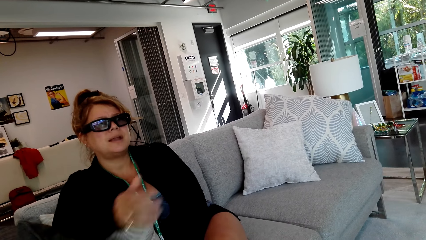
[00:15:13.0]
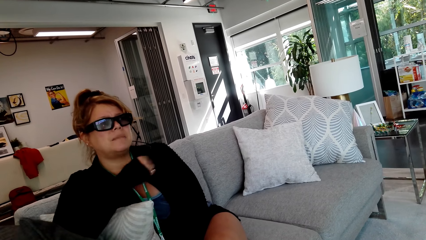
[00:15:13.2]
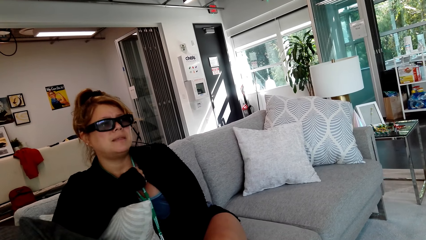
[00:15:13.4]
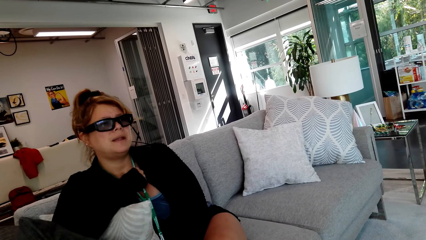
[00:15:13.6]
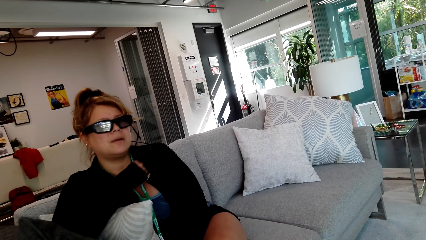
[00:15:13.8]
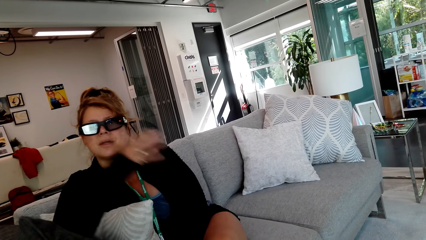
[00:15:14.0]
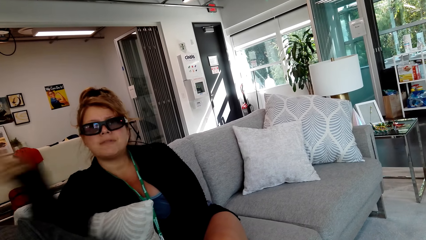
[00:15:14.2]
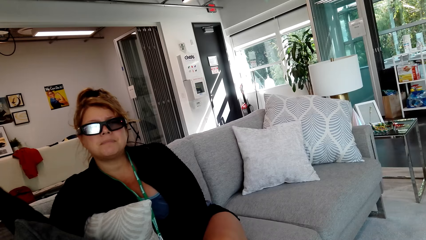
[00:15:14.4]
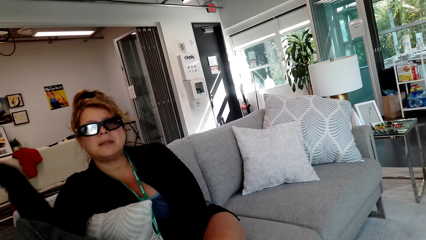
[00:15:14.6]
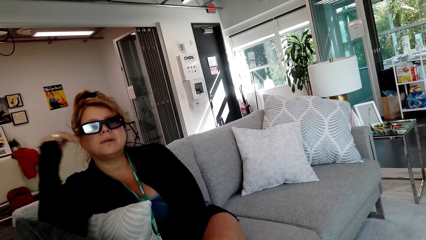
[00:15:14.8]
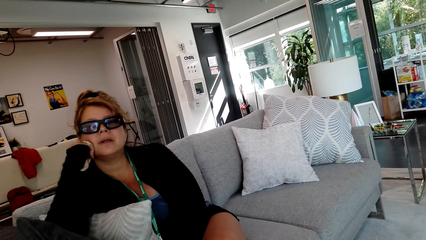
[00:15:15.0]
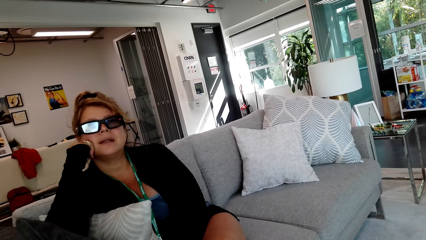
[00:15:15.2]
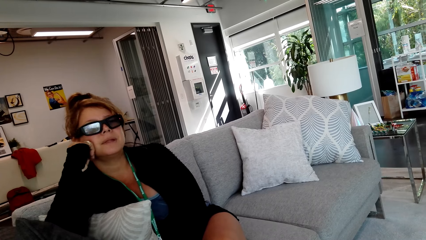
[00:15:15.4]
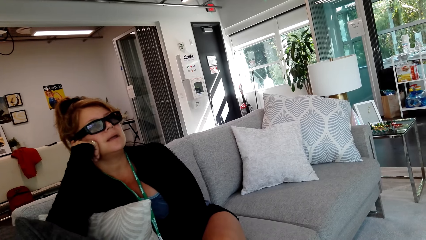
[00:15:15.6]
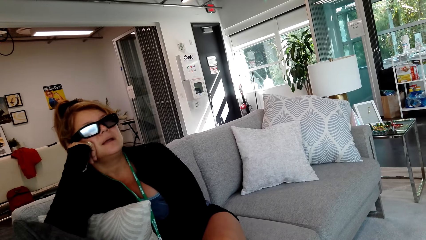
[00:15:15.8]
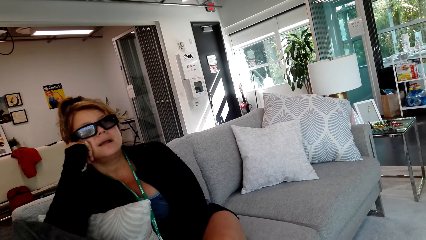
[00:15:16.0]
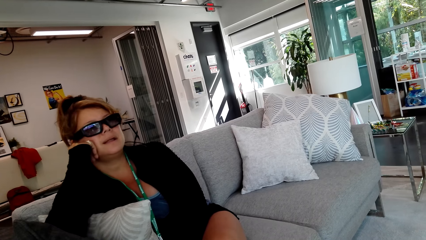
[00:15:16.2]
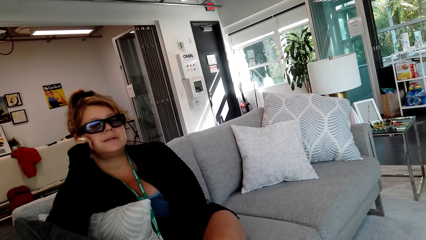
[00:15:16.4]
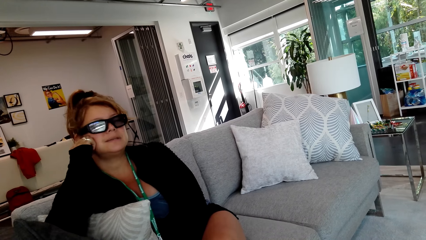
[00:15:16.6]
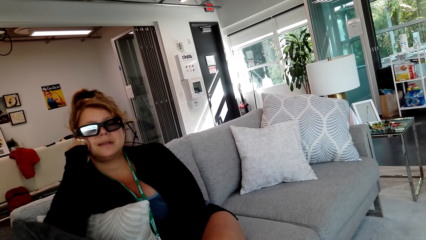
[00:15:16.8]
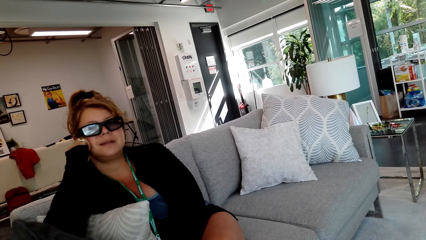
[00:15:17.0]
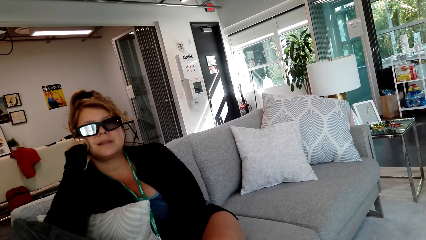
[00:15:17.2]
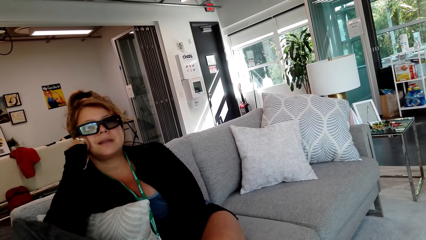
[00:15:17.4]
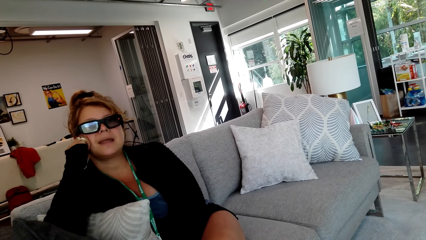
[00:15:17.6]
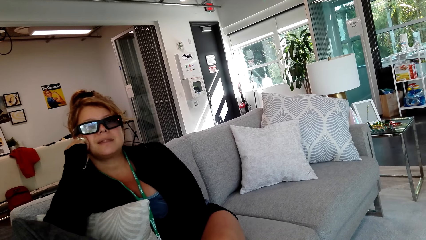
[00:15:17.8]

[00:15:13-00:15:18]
A woman moves the hand.

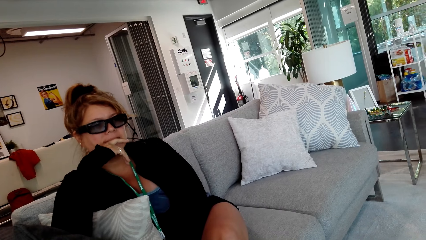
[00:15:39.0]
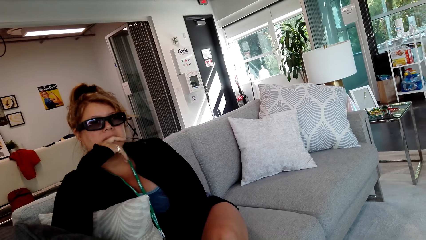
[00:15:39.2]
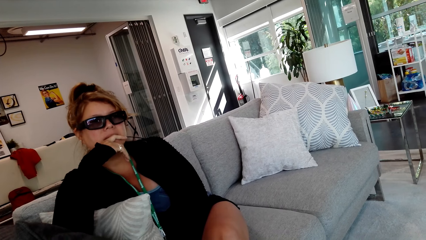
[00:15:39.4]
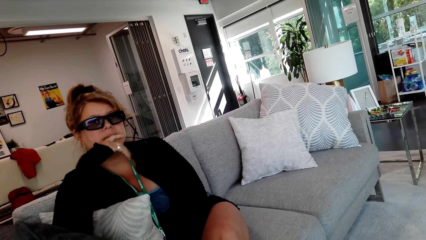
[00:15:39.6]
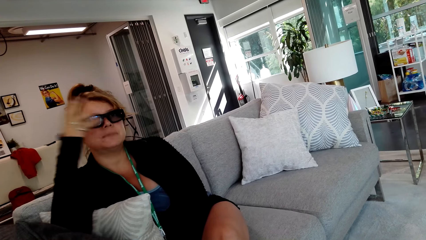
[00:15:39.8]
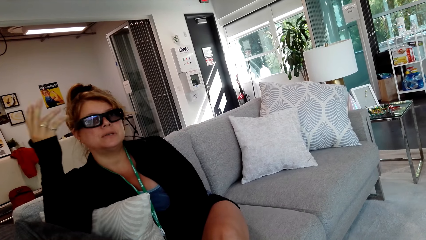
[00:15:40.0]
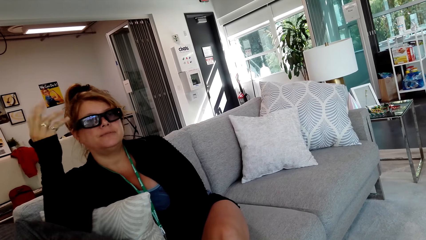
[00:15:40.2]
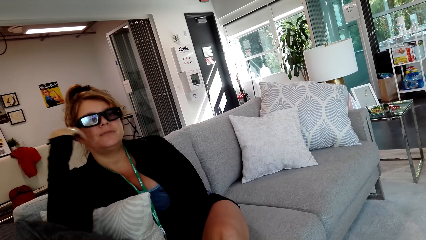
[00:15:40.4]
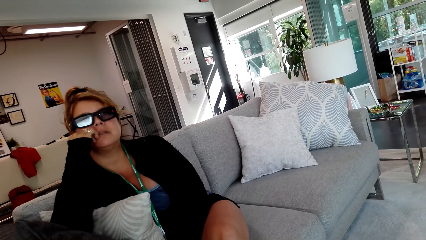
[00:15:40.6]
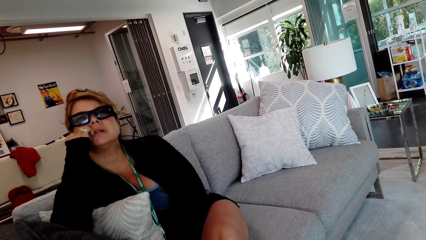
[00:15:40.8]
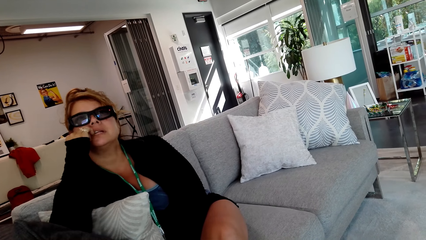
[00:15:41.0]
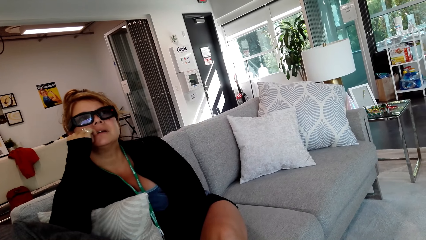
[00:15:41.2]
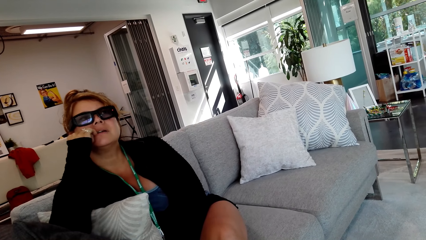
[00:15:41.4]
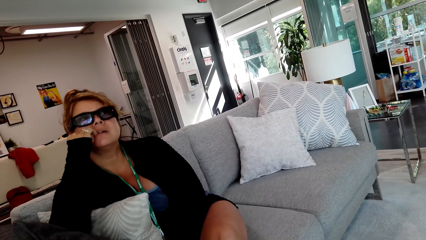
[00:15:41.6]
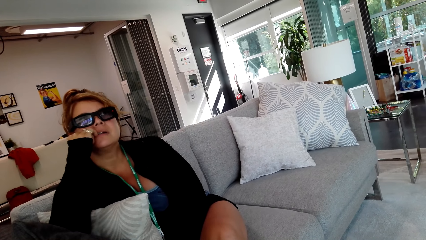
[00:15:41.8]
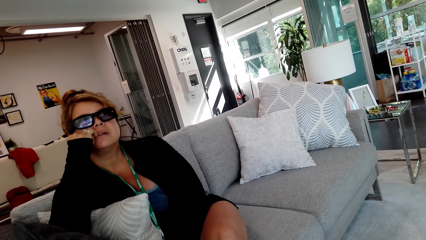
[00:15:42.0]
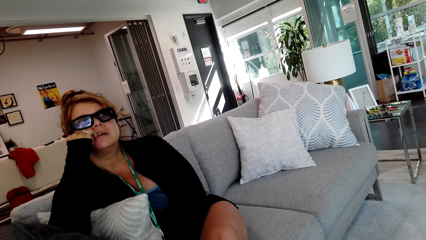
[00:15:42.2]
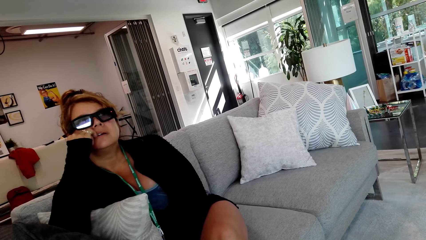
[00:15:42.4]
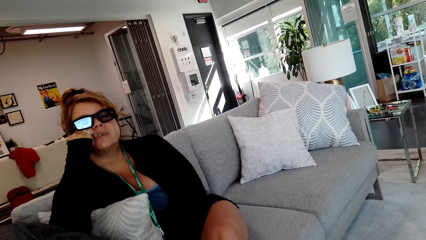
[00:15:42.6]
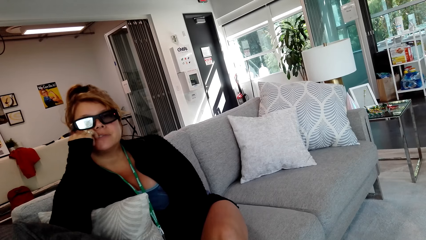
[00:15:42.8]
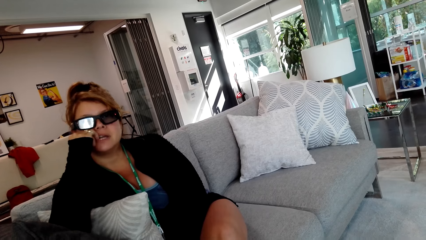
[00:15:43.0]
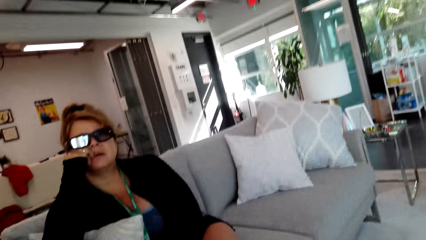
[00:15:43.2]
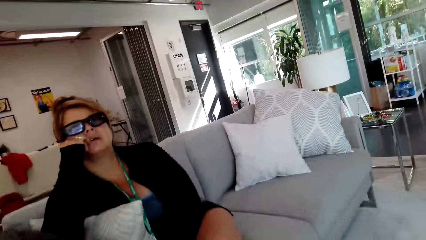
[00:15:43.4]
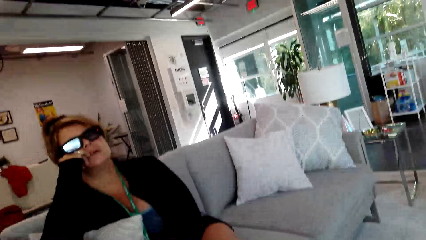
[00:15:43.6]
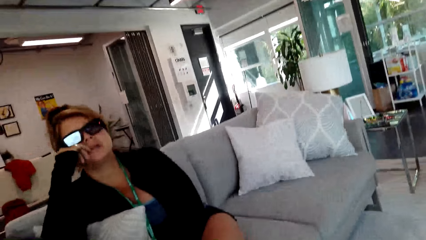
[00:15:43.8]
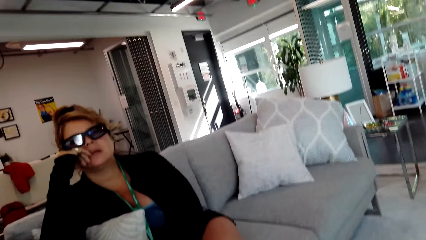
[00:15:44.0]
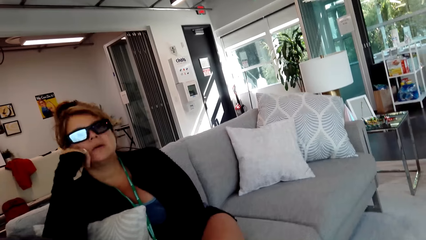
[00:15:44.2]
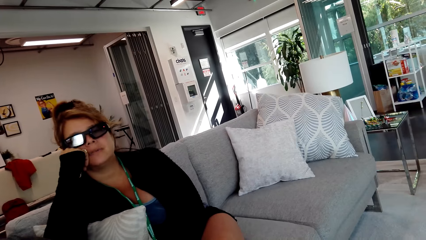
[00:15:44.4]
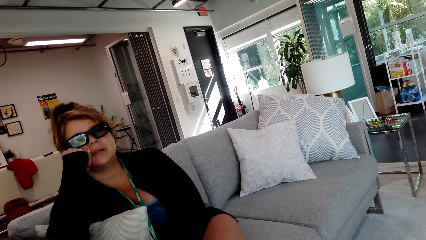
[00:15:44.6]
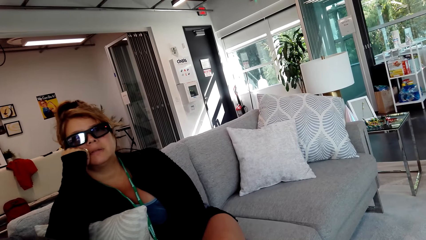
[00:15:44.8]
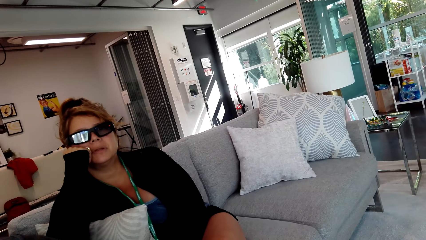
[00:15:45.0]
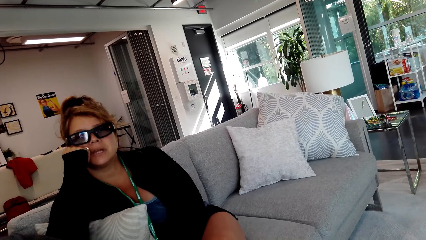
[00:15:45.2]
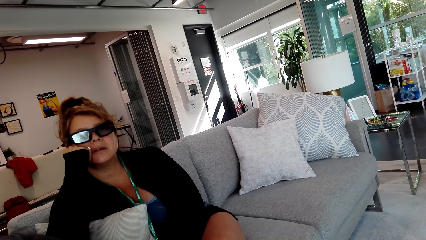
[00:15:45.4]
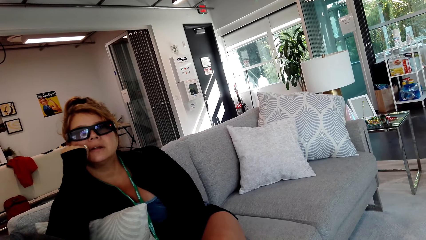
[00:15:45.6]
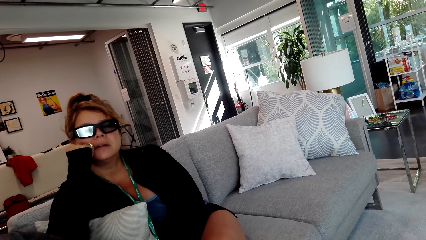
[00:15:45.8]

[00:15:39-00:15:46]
A woman moves the hand and holds the head.

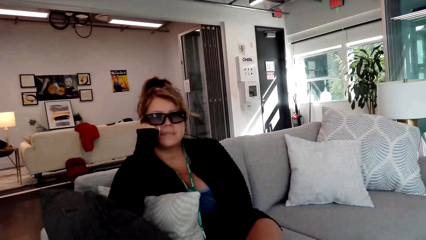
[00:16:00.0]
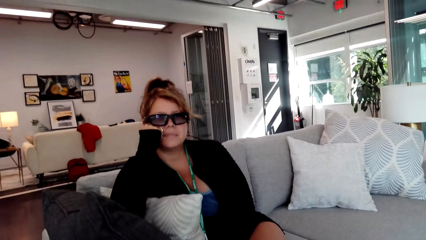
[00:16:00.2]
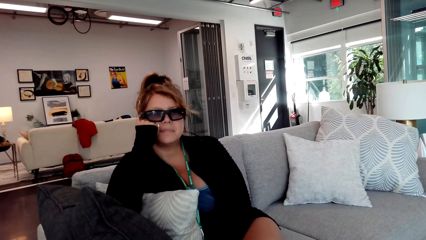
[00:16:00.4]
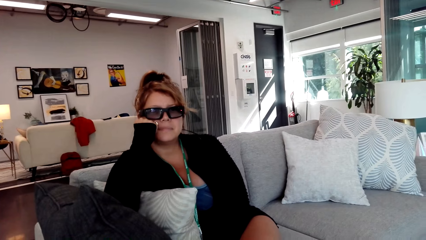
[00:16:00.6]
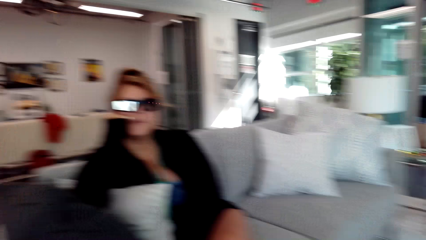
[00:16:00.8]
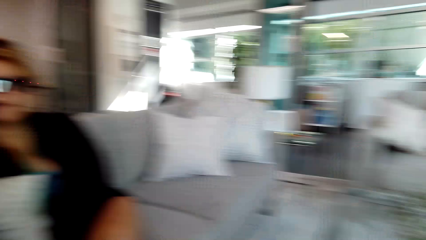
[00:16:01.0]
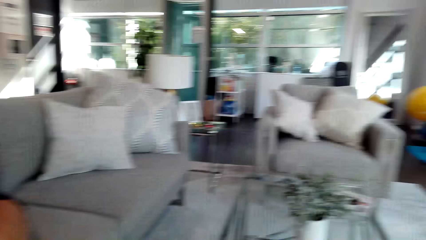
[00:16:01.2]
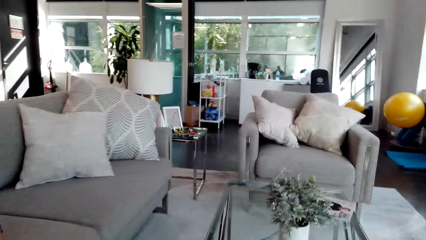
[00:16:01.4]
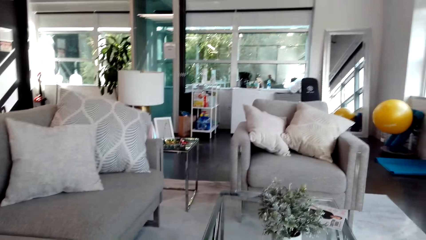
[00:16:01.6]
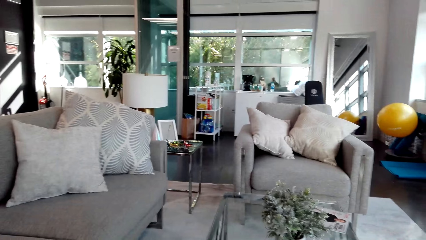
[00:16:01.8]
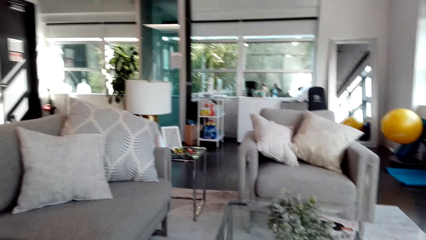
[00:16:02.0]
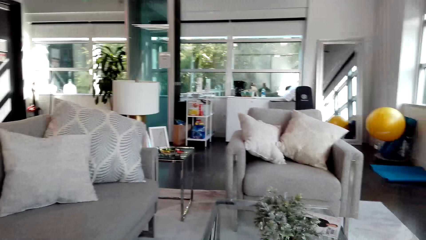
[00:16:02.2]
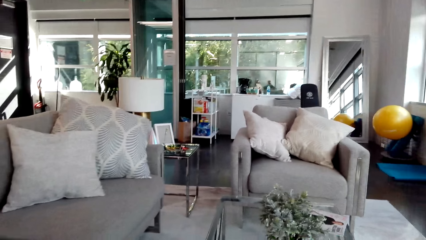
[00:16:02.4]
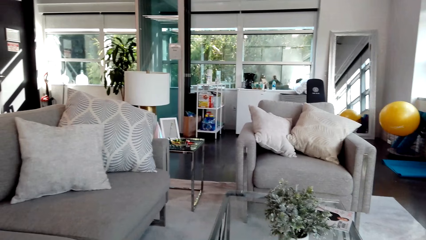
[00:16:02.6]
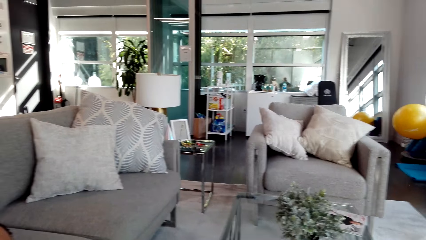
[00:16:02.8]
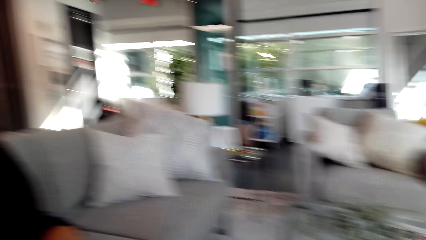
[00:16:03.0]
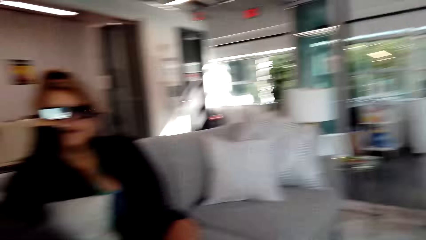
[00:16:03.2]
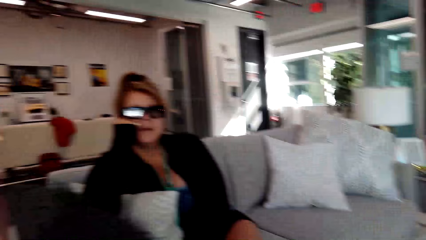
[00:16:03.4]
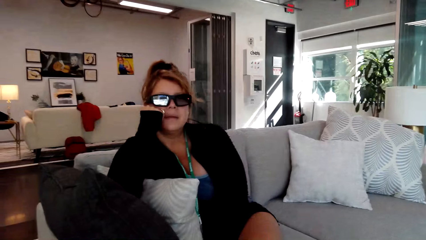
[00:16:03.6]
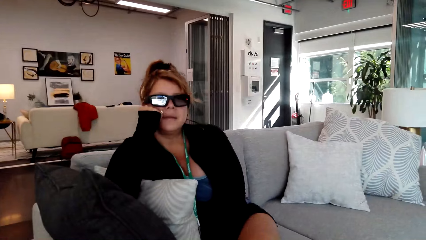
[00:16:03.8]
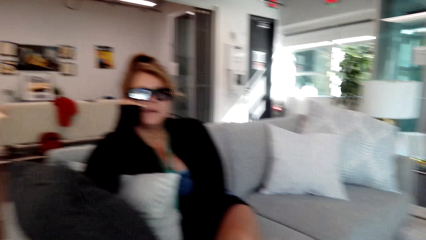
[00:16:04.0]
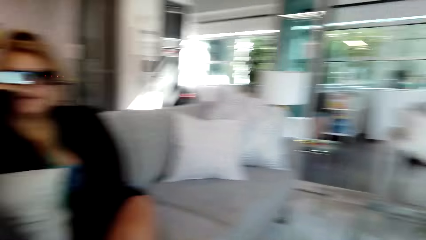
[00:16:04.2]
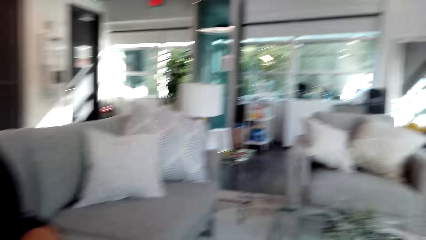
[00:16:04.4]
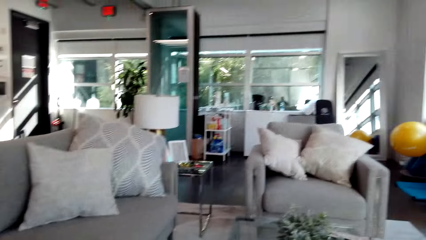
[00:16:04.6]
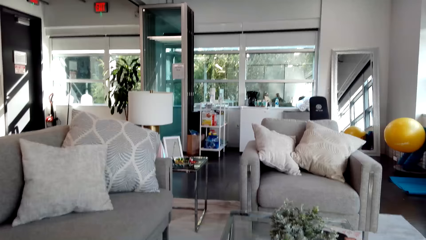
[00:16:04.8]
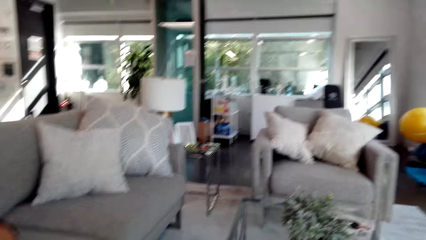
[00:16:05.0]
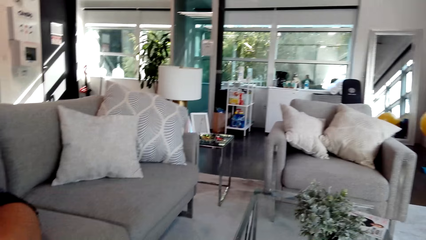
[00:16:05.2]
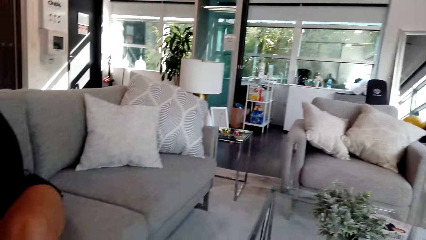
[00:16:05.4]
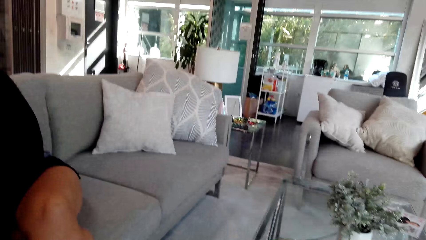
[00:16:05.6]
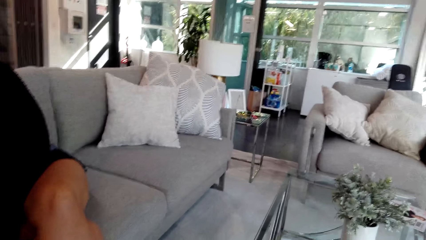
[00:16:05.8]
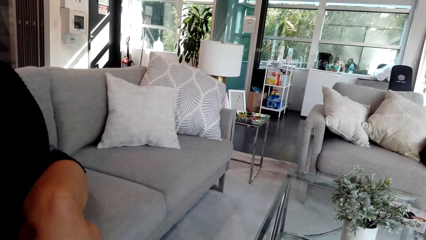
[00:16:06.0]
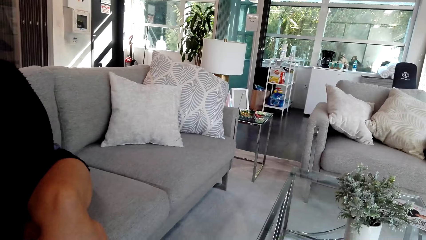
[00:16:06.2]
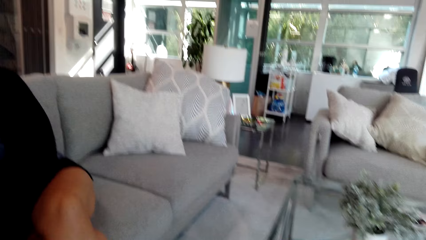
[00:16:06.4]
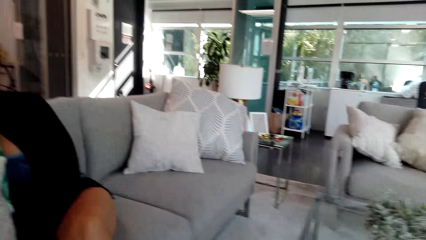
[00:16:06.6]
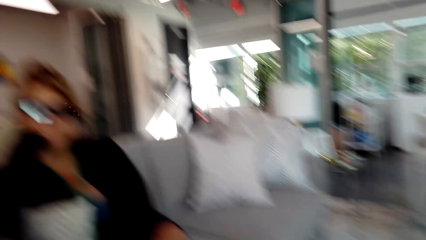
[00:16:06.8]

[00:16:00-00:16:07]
The camera wearer moves the camera around the room. They converse with a woman.
